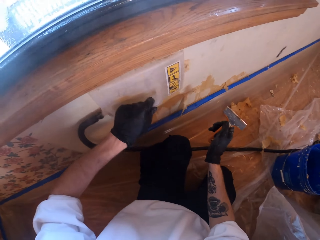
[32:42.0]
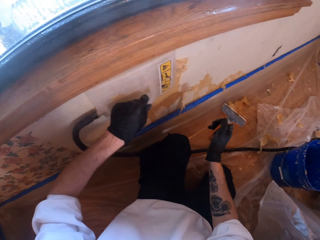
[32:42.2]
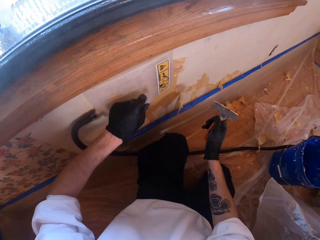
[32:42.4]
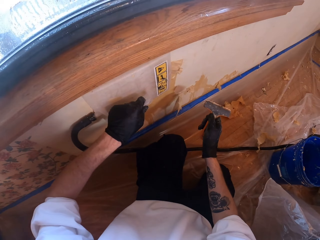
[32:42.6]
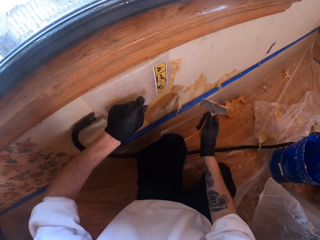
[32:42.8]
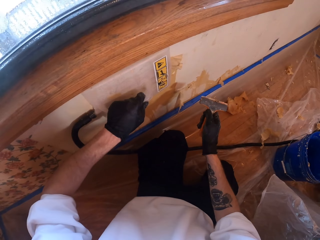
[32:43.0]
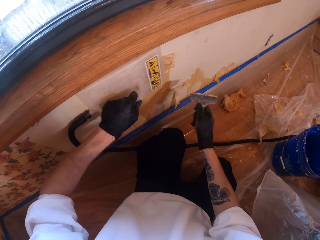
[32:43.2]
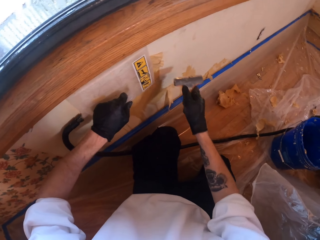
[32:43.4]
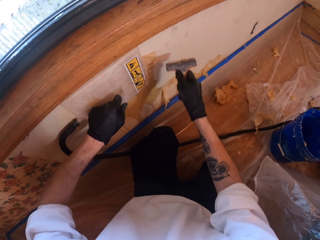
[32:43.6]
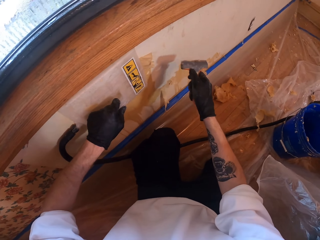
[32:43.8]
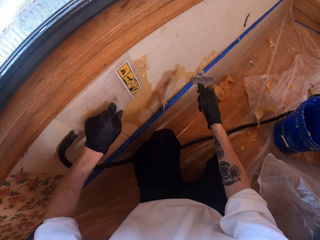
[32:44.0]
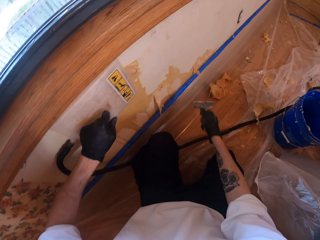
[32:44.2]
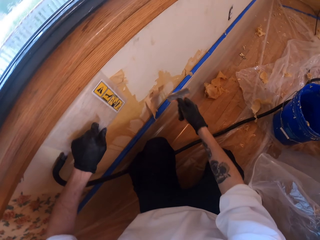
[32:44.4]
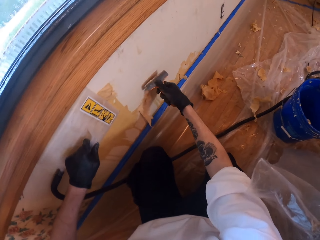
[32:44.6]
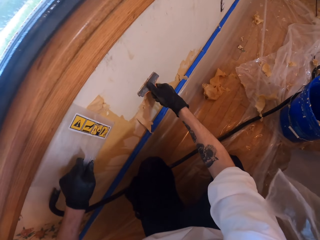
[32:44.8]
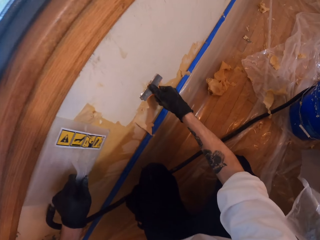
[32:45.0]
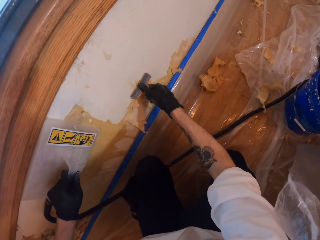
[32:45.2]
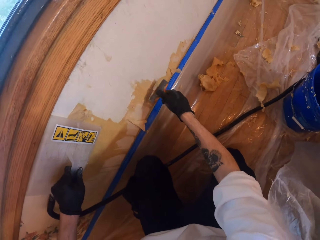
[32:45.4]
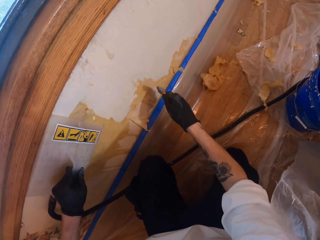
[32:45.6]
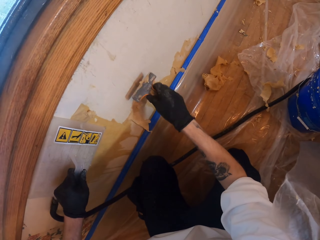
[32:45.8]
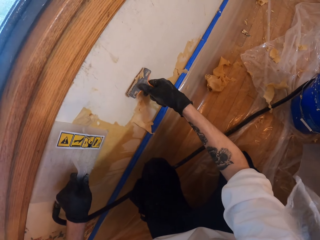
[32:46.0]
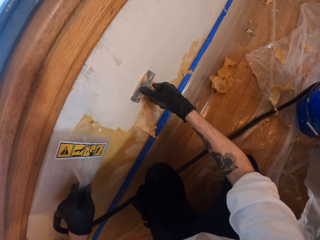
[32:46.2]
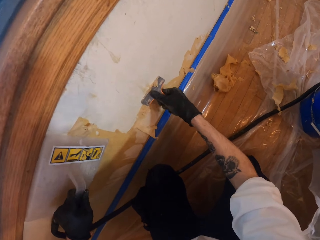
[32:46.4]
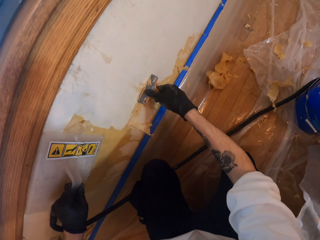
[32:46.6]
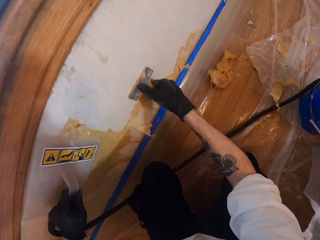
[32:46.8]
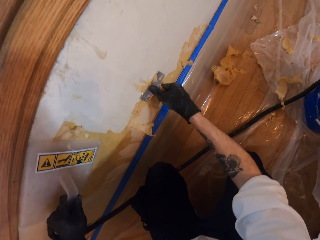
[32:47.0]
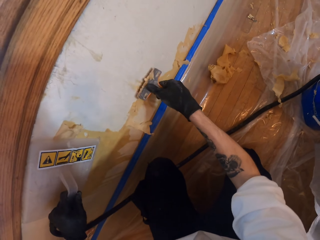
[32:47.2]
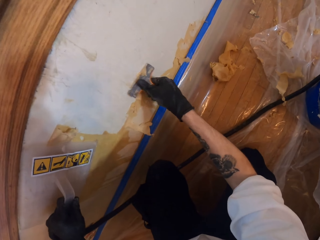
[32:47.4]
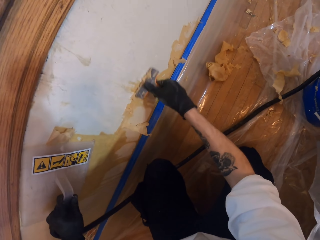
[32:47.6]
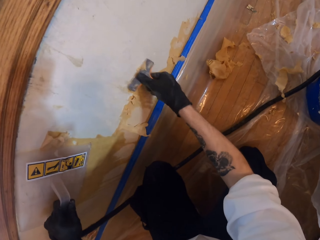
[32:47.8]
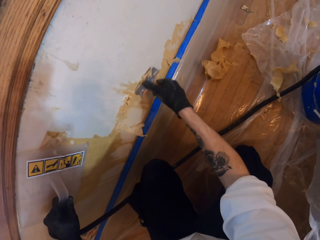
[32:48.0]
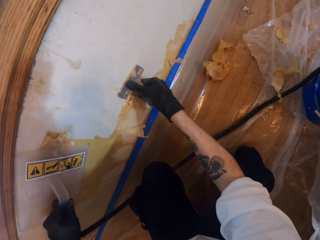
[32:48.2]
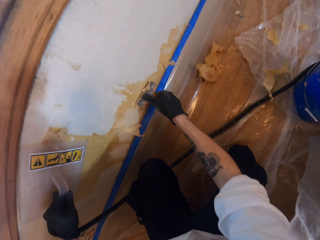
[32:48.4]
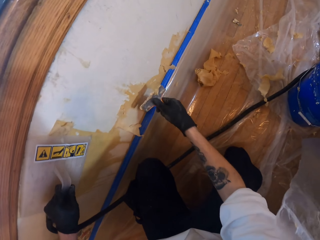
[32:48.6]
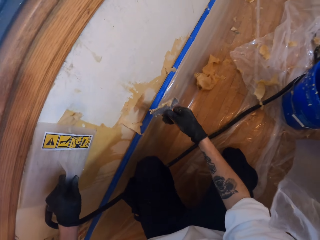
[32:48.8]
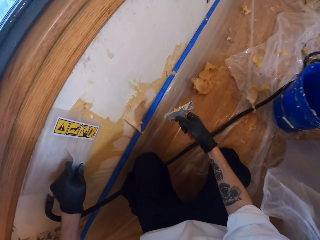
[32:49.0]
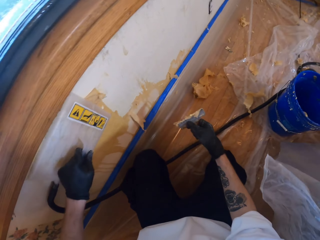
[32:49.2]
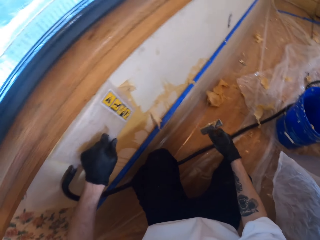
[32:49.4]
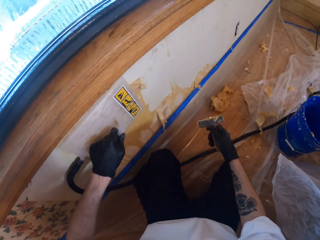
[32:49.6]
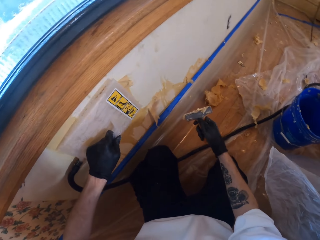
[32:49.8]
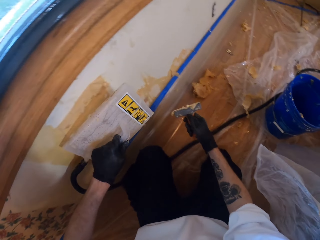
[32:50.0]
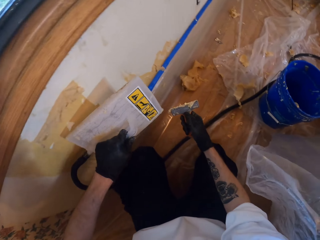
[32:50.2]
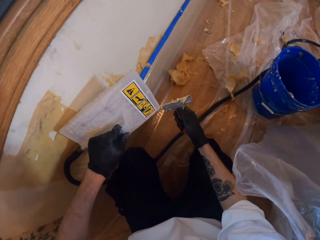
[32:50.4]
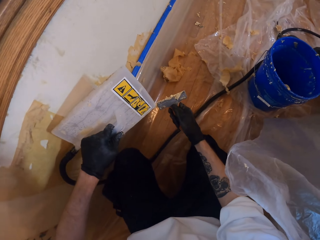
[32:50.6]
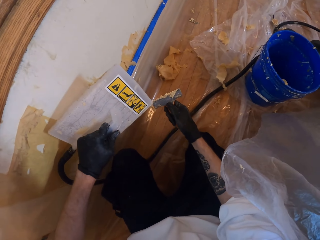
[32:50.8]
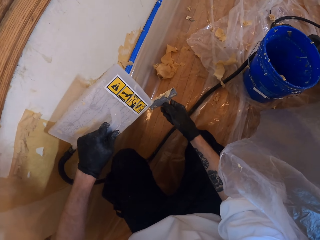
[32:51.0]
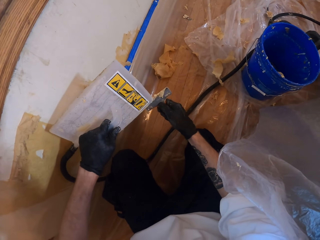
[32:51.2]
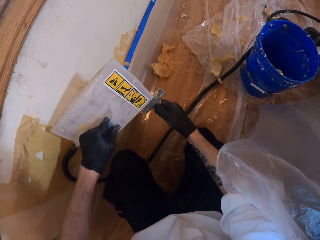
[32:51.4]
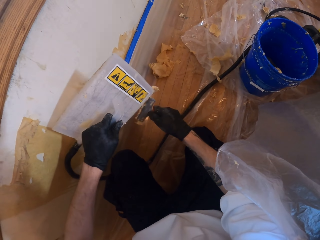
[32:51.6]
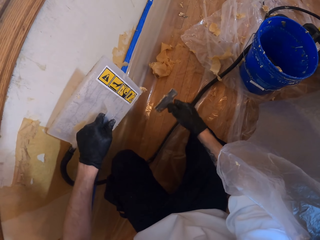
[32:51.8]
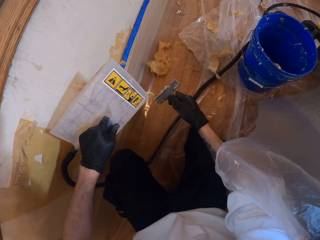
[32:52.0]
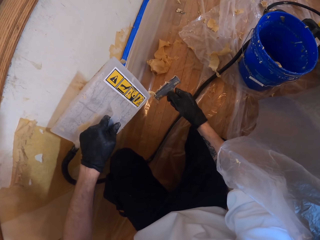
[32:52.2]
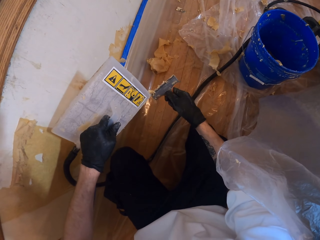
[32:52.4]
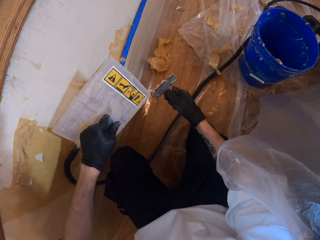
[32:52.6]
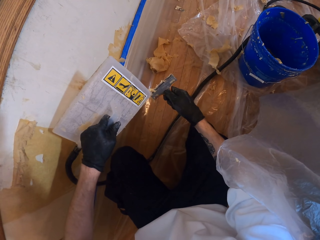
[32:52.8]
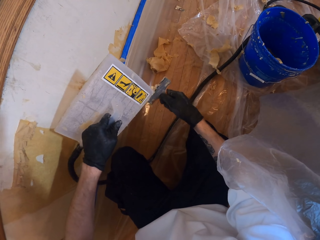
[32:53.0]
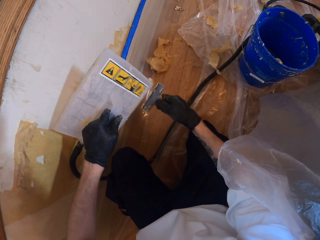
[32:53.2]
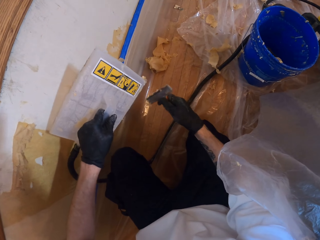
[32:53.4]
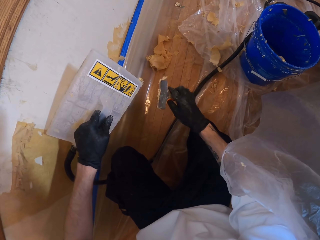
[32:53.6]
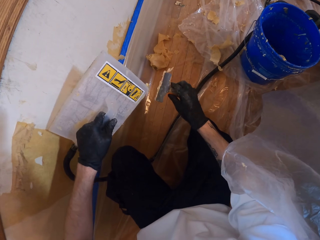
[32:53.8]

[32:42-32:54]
The camera wearer sticks the steamer or leveler on the wall. They scrub the wall. They remove paint from the wall. They remove remnants from the metal.

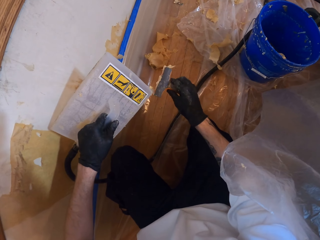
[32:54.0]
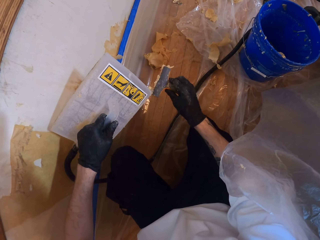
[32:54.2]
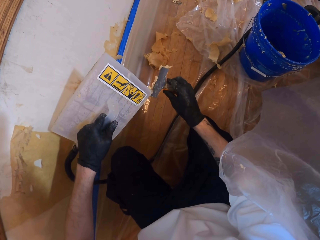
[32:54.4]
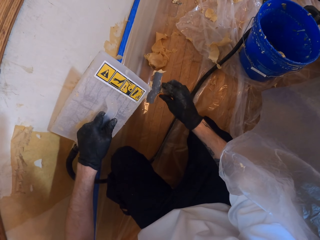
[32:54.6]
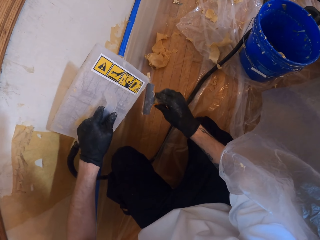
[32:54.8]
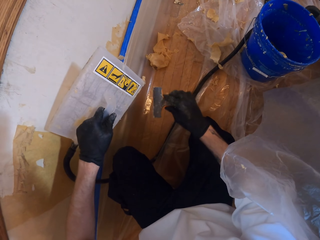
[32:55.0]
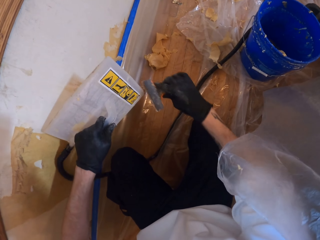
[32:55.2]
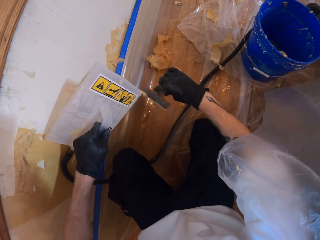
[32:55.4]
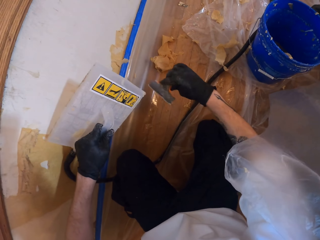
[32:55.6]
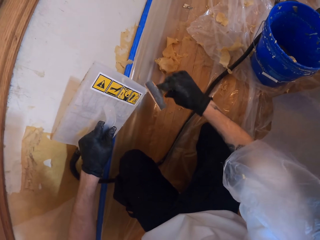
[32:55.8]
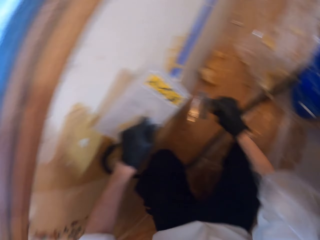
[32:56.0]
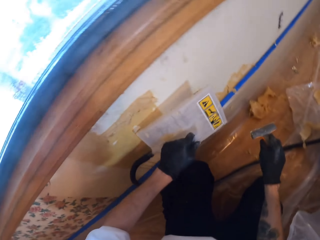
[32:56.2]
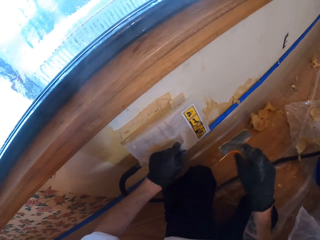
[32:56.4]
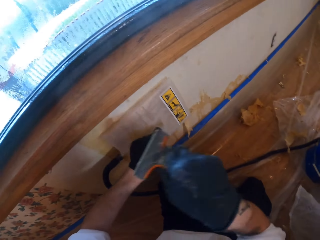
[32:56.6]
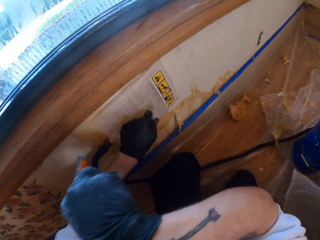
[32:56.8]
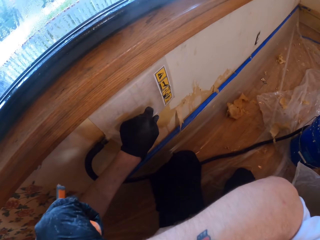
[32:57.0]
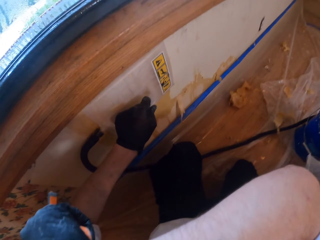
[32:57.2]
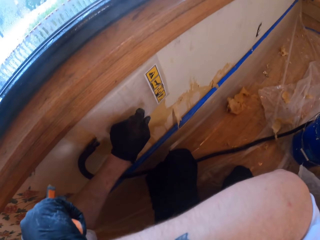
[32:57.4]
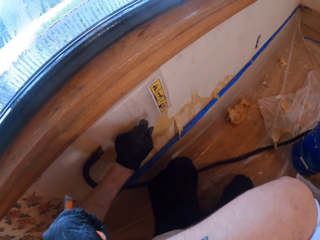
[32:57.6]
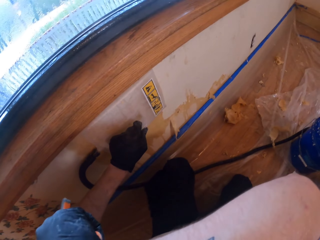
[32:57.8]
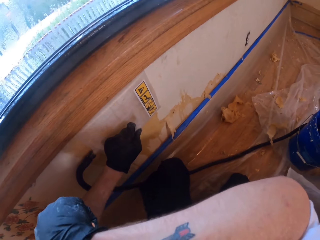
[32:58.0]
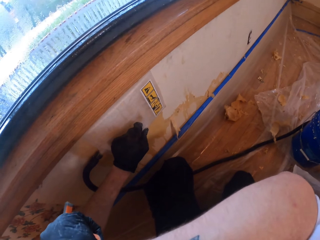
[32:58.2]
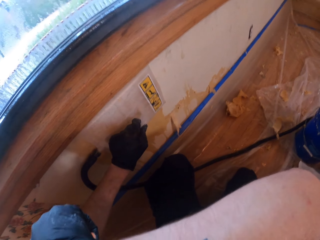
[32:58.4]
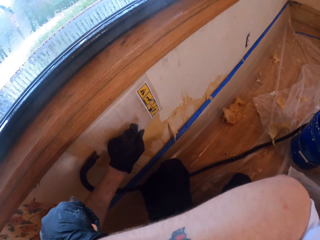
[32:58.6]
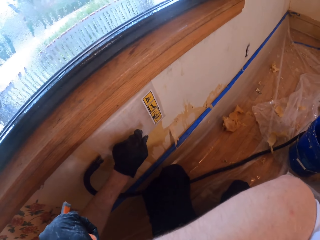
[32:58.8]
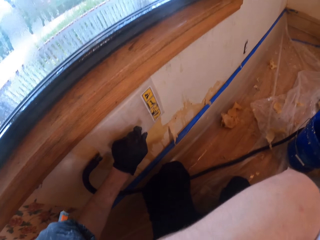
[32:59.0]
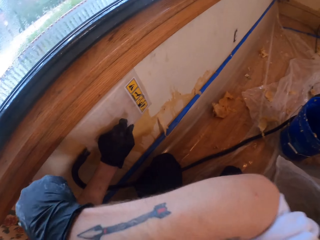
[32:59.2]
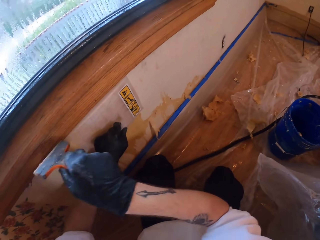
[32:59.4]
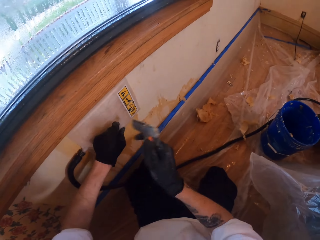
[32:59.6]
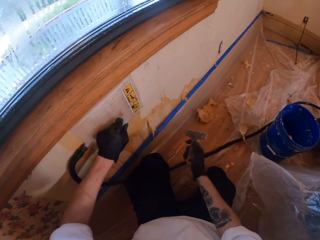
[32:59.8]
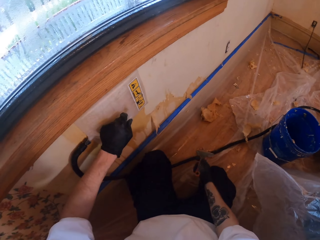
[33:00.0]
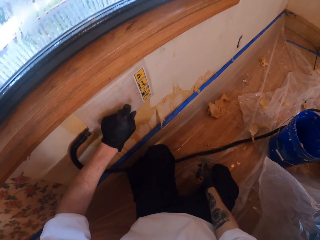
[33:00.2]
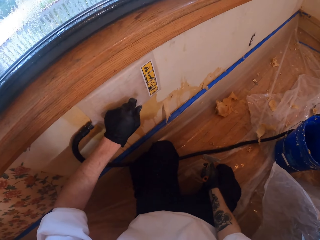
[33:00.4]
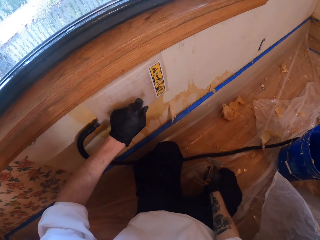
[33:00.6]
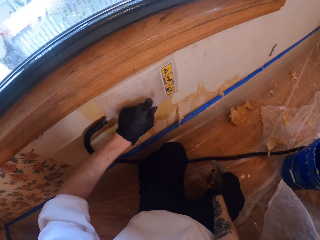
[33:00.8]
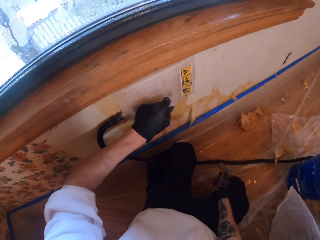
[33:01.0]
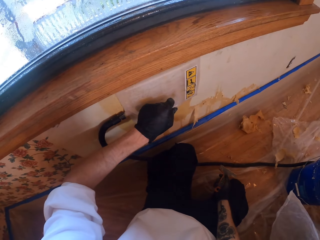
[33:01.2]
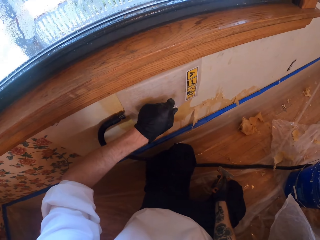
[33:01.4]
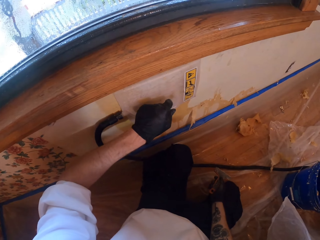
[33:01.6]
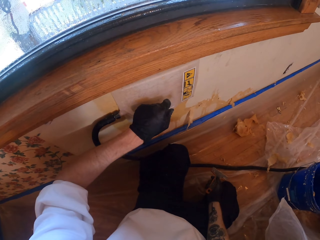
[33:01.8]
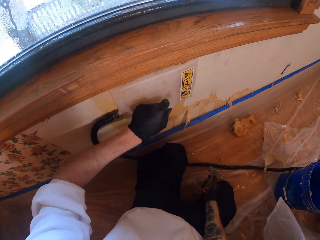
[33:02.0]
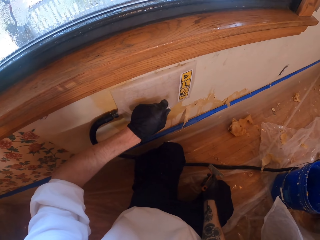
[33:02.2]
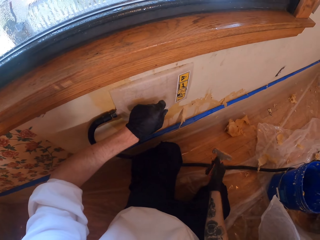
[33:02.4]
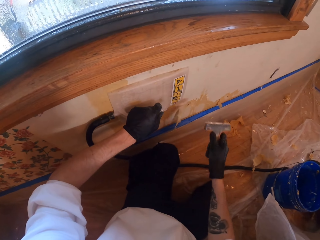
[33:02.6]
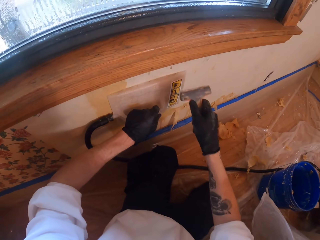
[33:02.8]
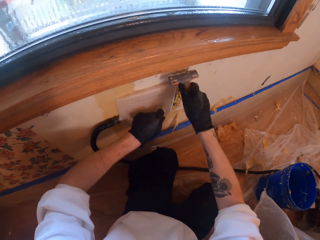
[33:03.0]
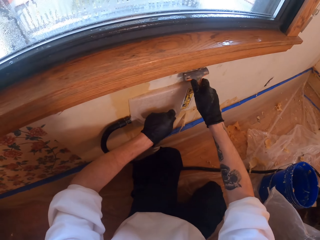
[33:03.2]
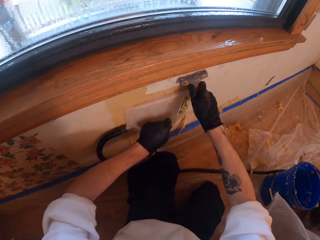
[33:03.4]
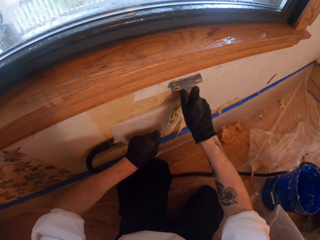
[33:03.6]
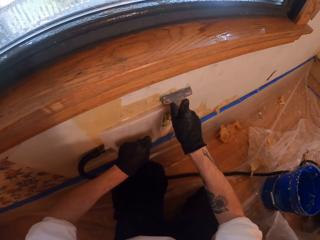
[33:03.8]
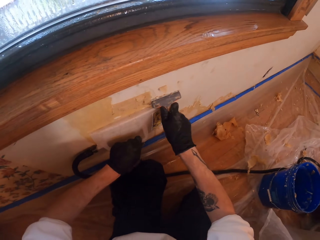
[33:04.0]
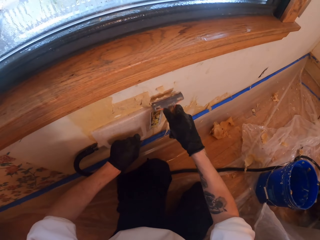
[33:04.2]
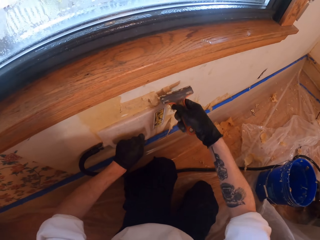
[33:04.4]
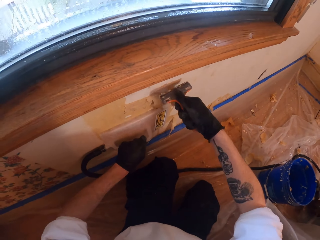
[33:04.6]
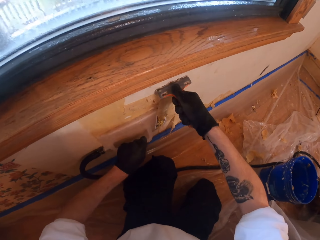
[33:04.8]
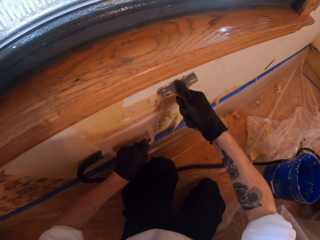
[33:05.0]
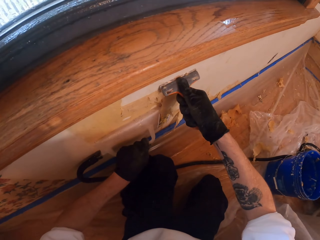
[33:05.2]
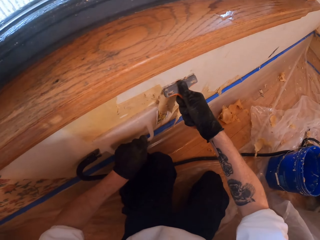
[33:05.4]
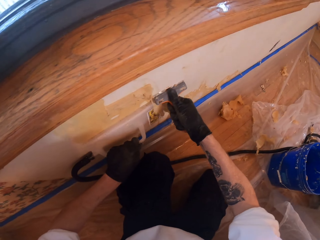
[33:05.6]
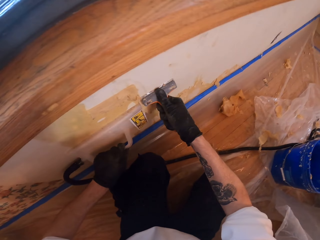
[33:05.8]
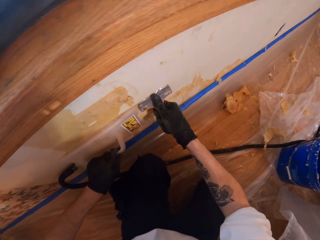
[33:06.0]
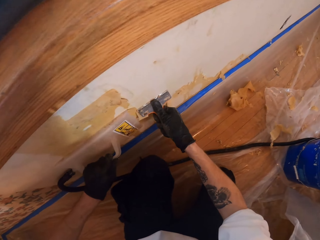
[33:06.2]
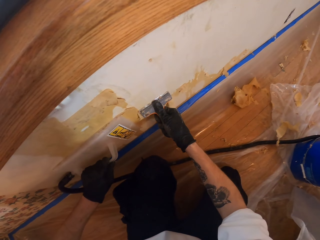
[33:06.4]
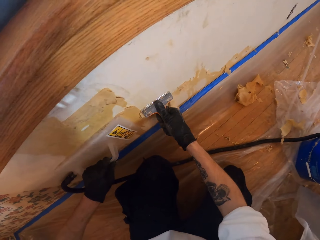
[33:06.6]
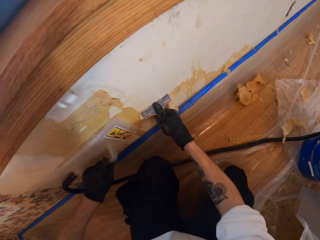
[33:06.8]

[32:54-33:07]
The camera wearer smears stuck paint on the steamer. They stick the steamer on the wall. They scratch the face. They scrub the wall. They remove paint from the wall.
